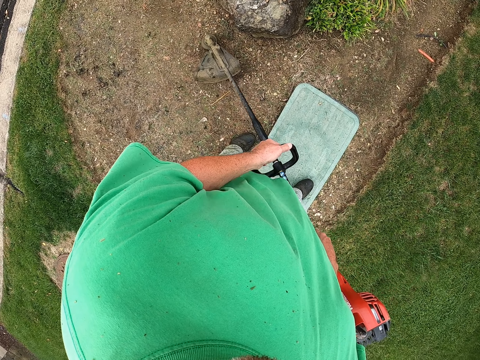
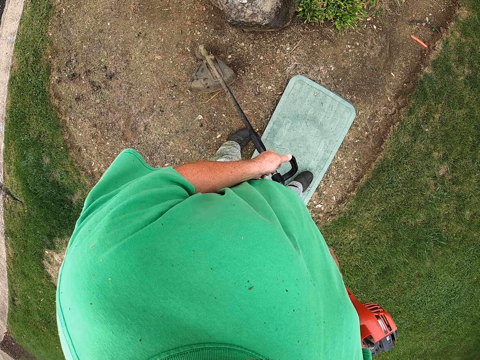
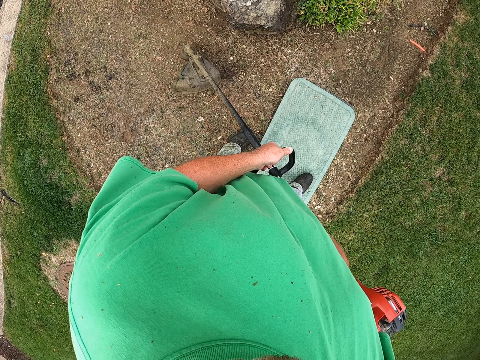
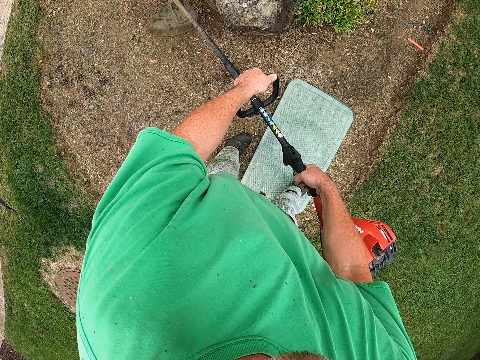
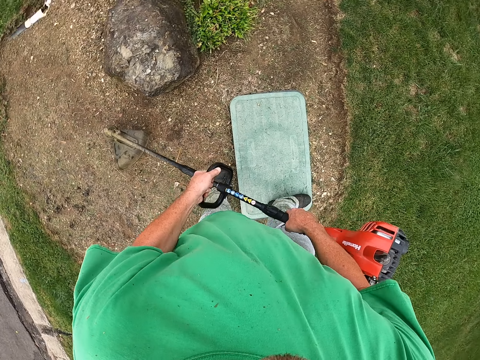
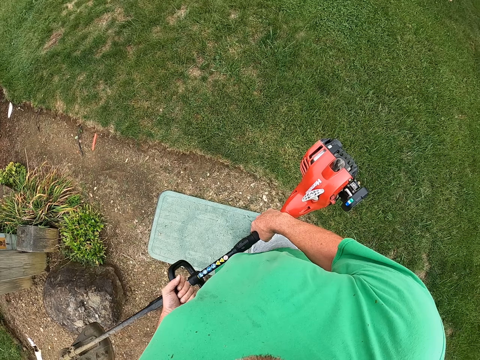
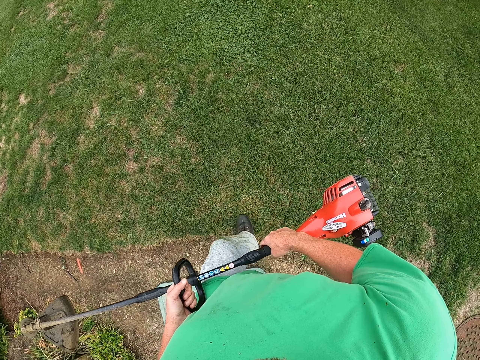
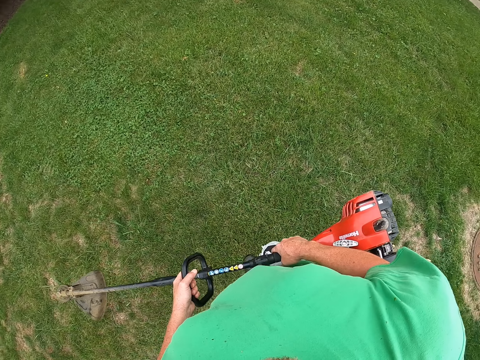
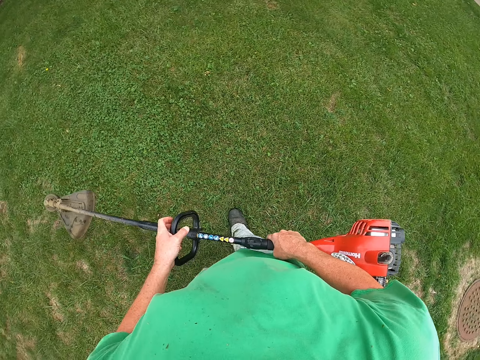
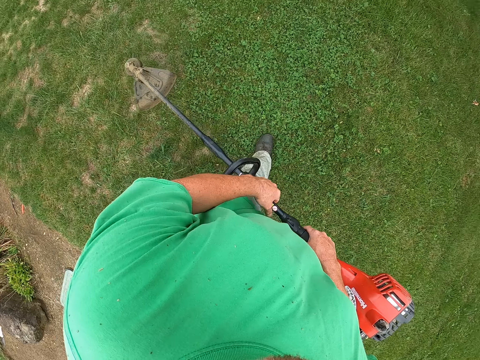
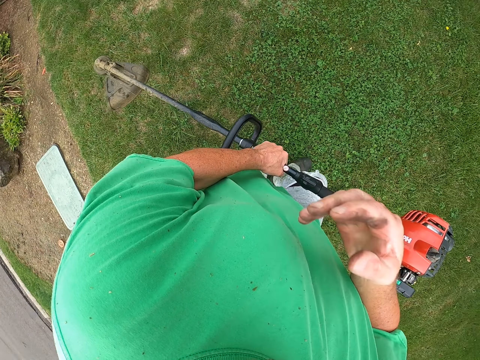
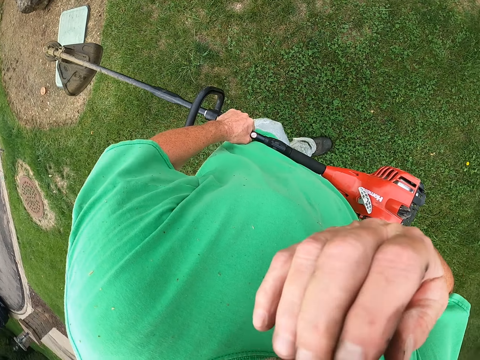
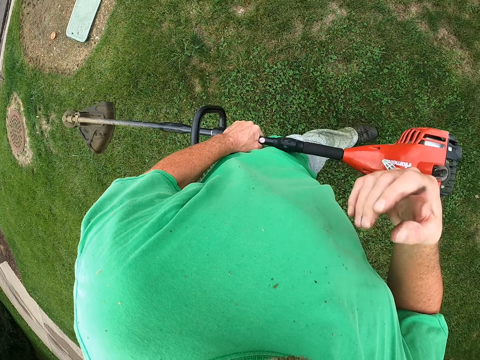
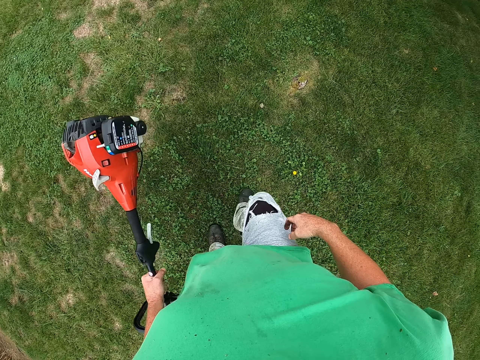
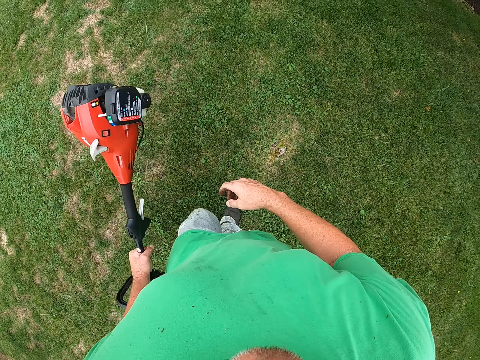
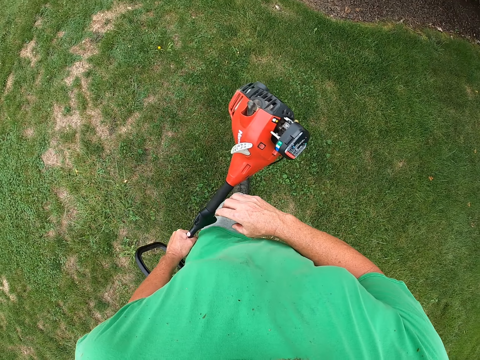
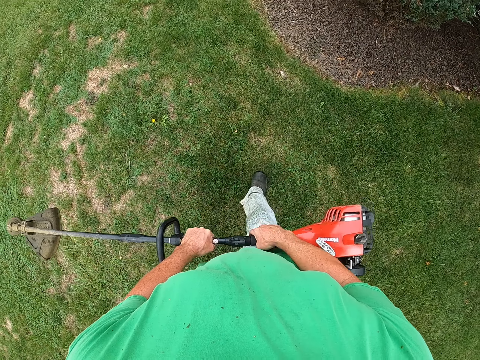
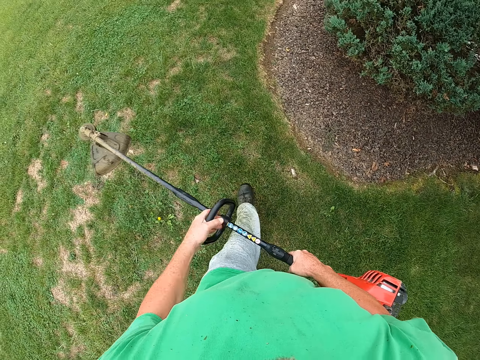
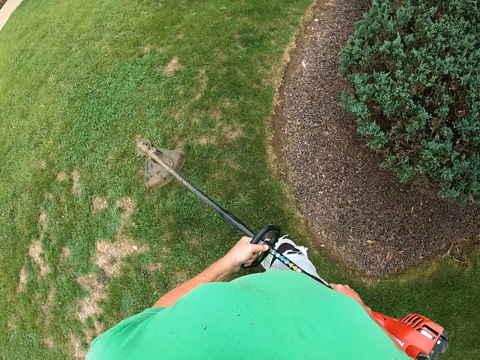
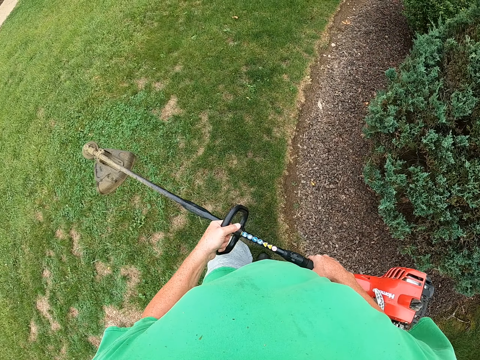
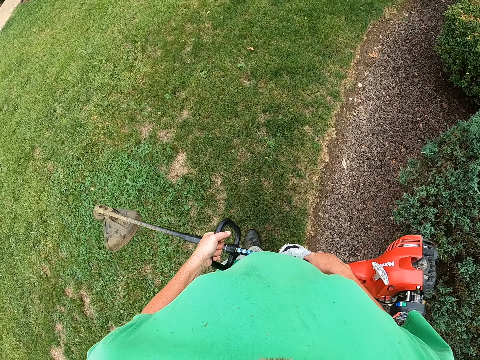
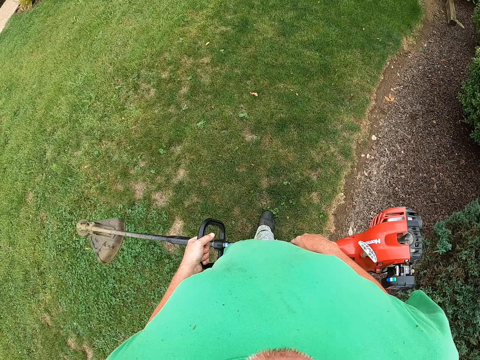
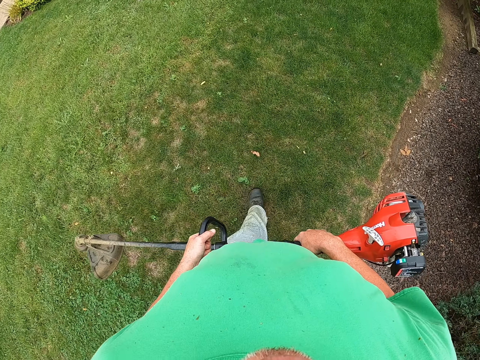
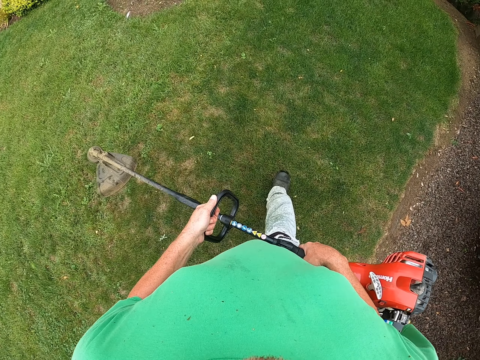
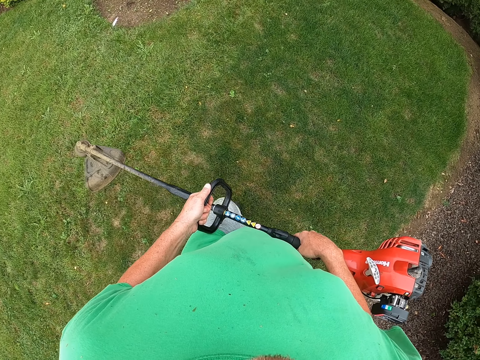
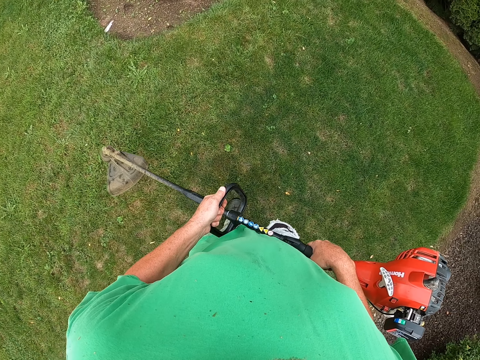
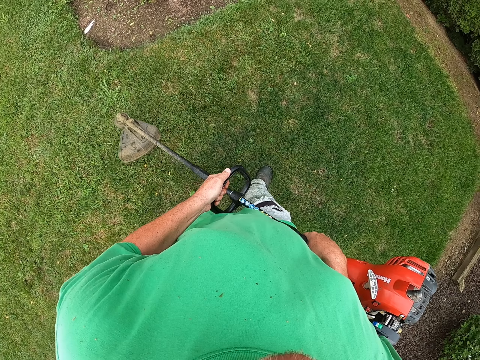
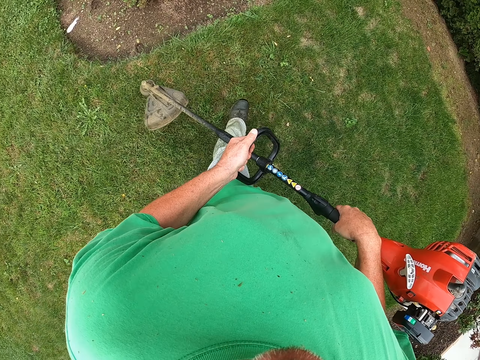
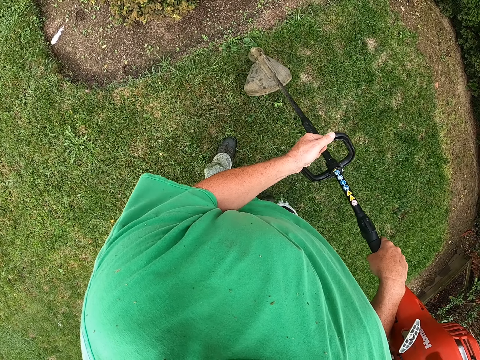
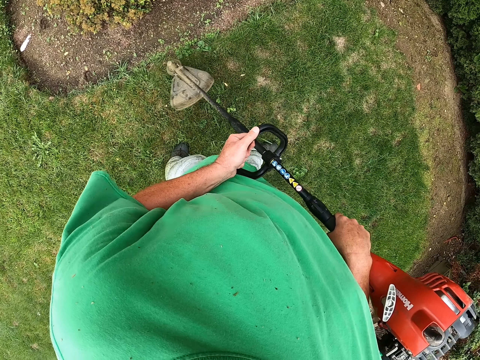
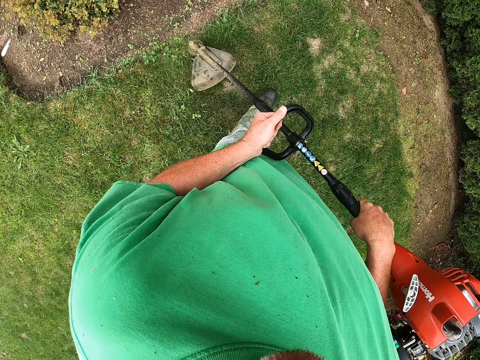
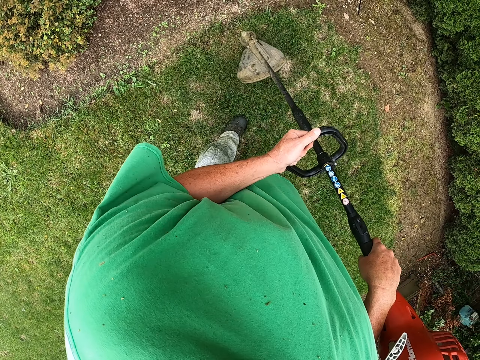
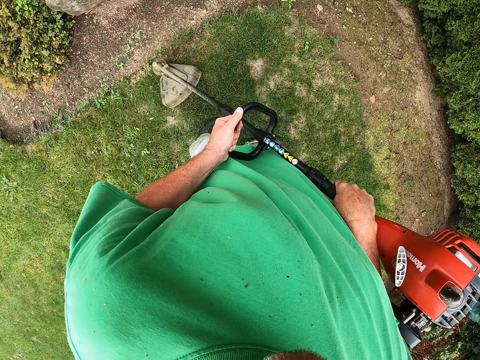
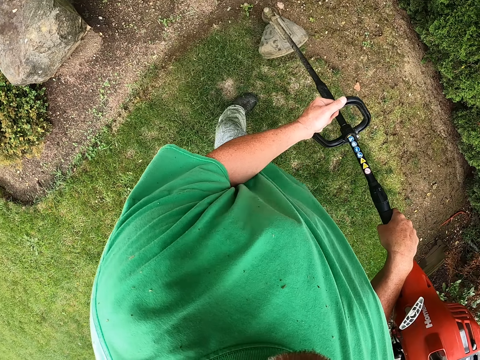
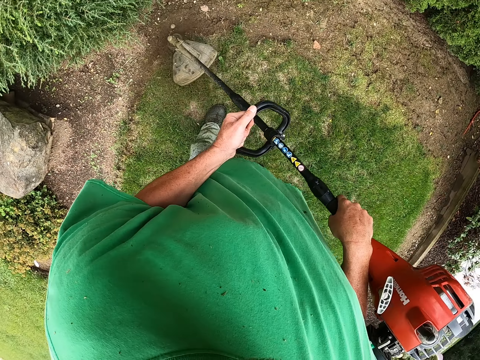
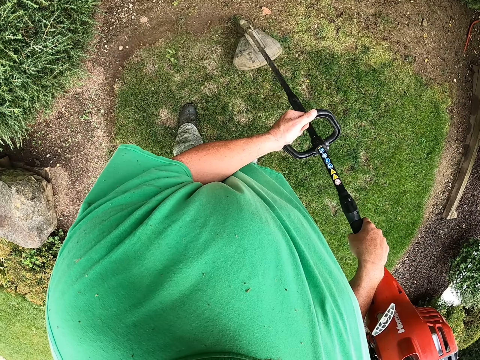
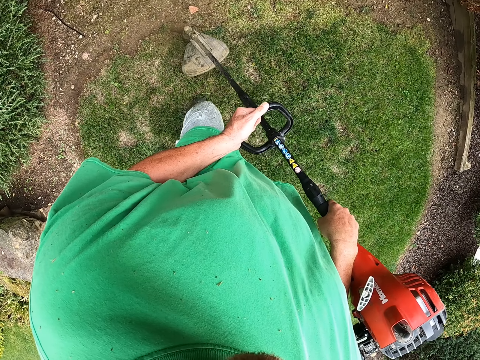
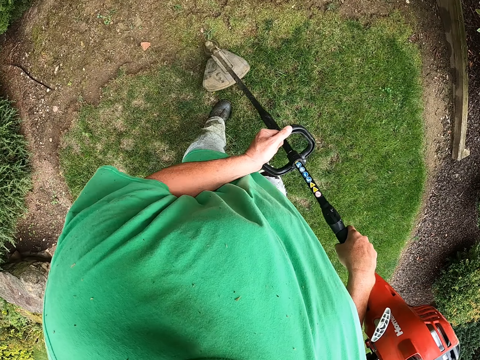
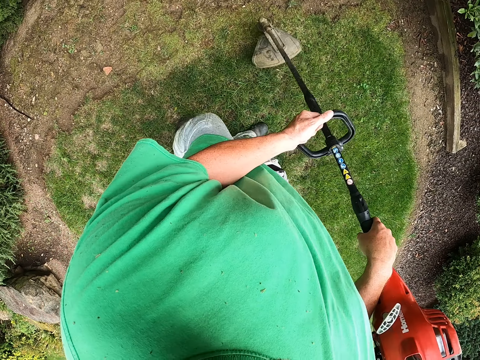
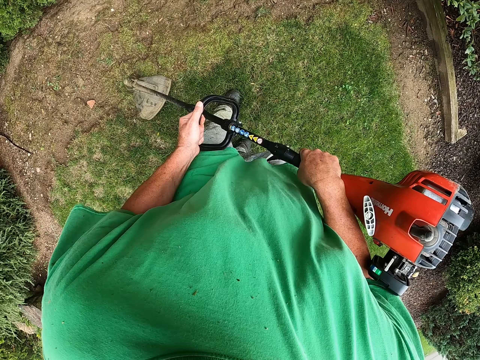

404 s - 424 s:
The camera wearer steps on the mat. They turn off the string trimmer. They walk holding the grass mower. They scratch their face. They walk around. They cut the grass using the grass mower.

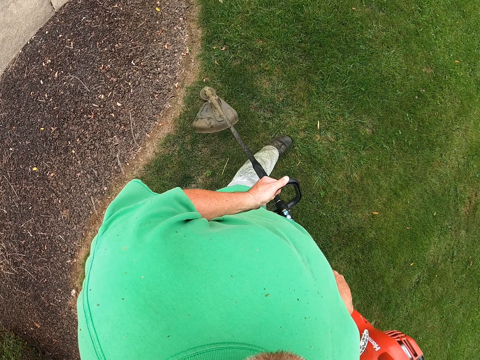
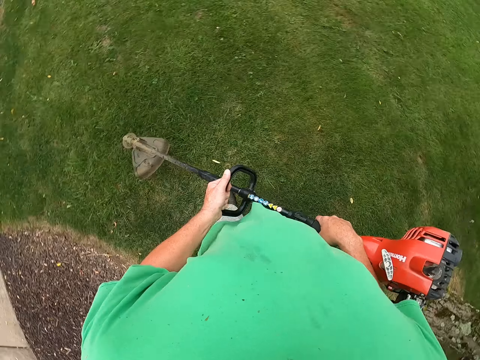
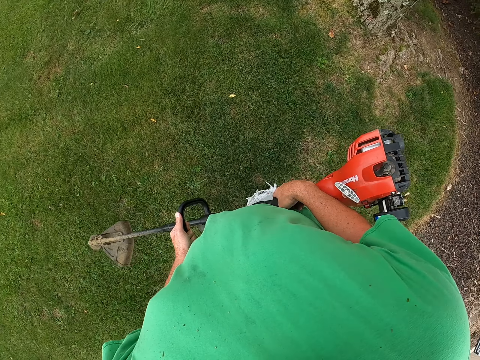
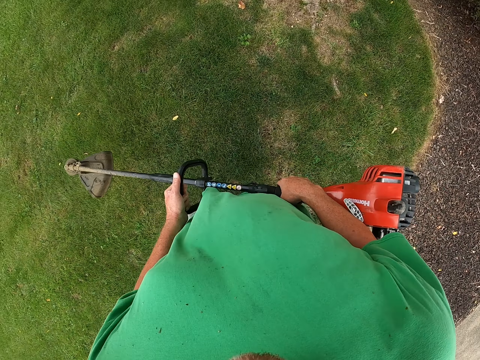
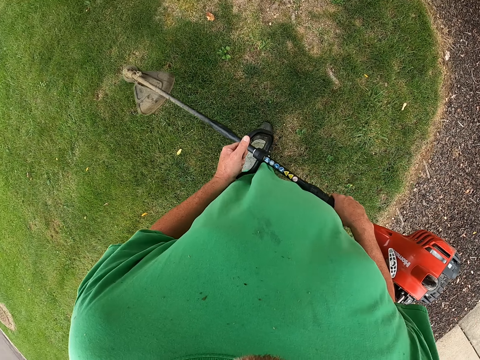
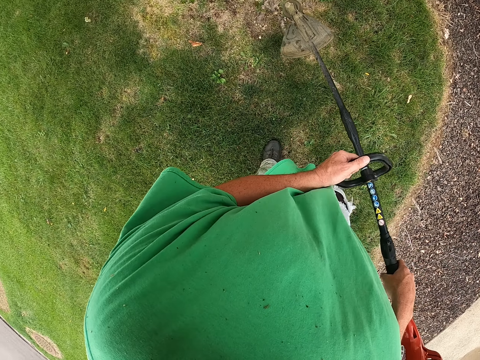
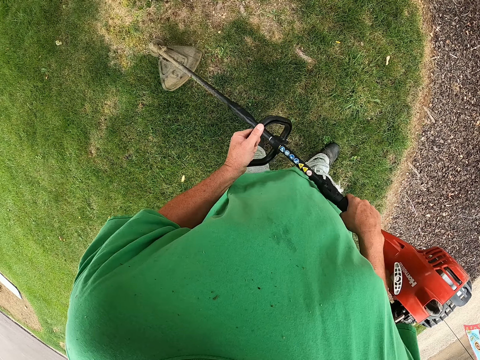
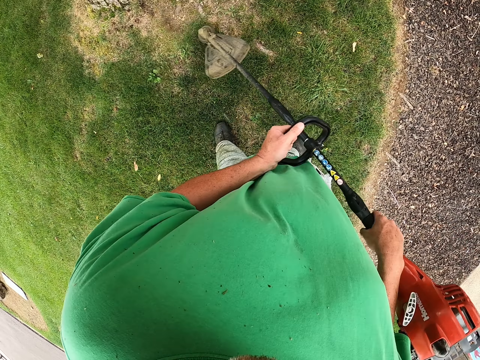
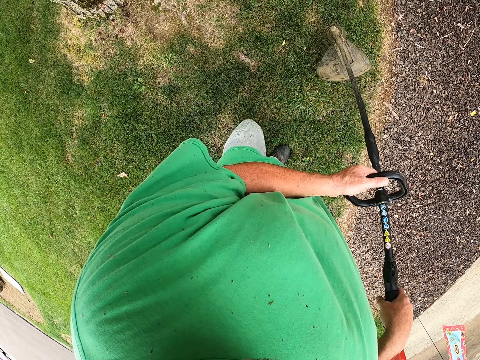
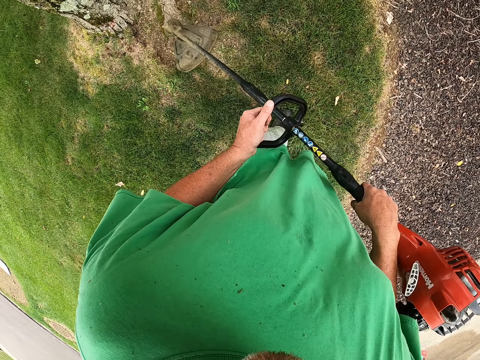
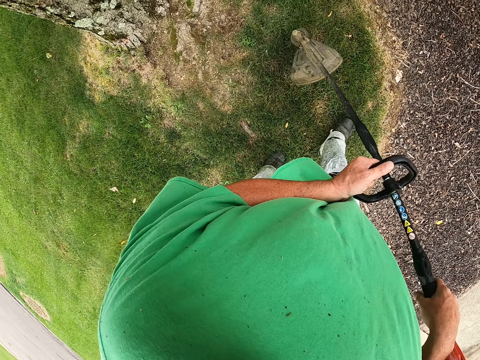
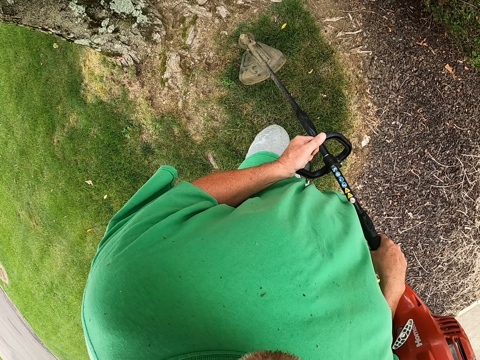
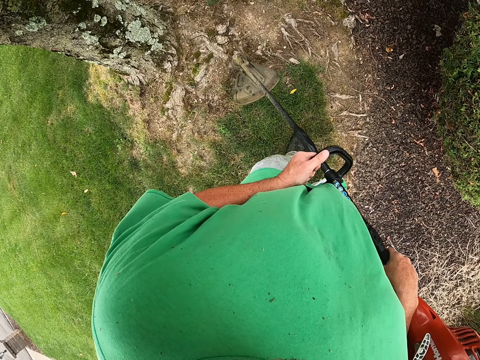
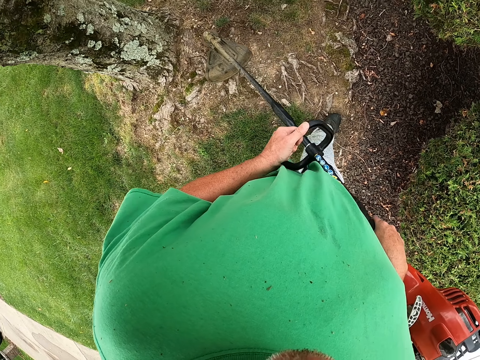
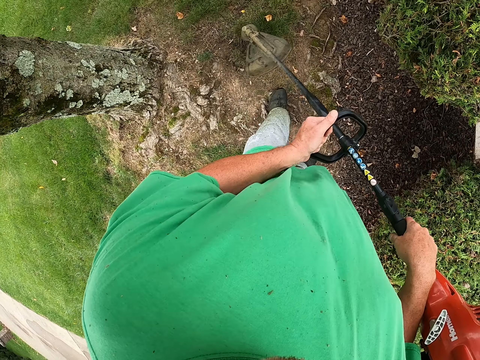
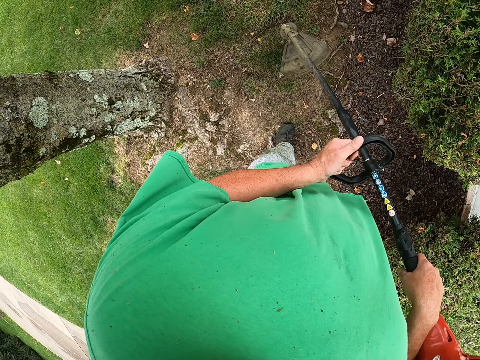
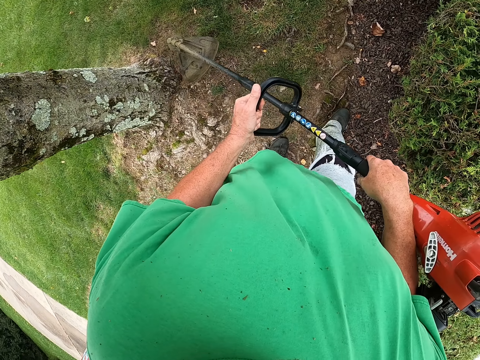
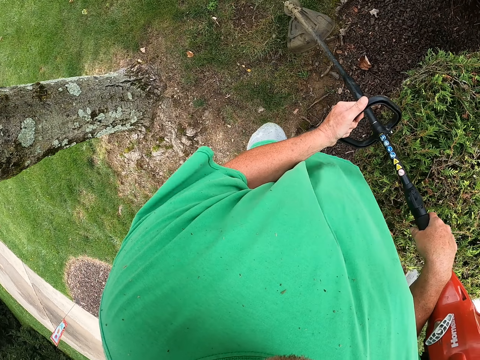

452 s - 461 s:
The camera wearer walks holding the grass mower.
